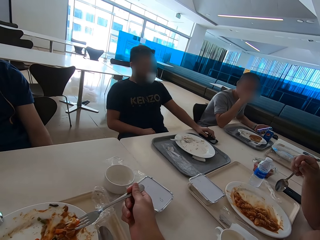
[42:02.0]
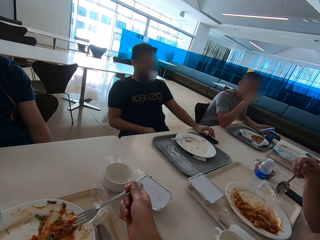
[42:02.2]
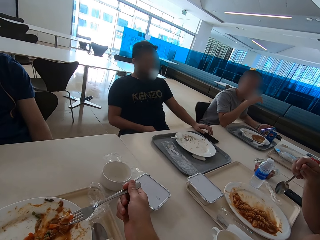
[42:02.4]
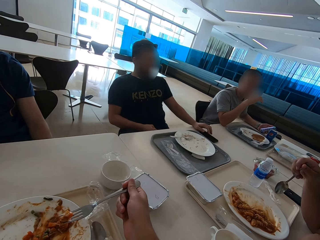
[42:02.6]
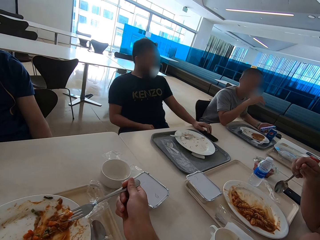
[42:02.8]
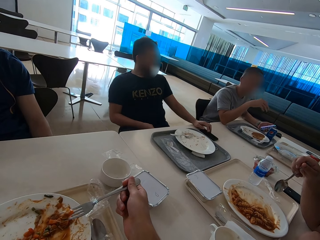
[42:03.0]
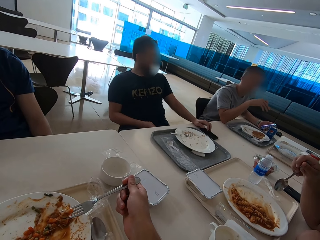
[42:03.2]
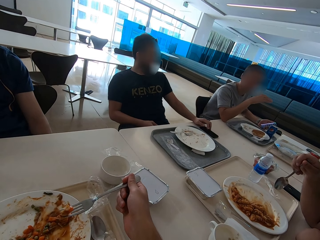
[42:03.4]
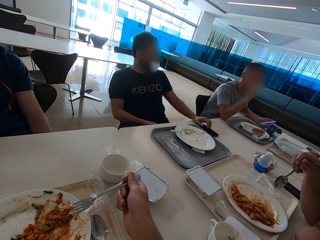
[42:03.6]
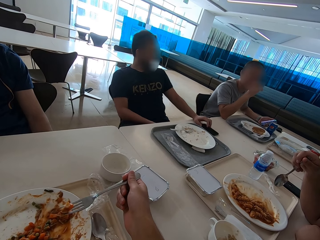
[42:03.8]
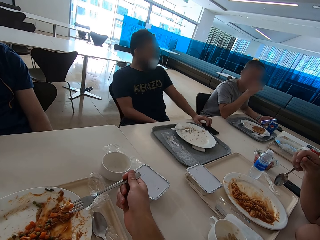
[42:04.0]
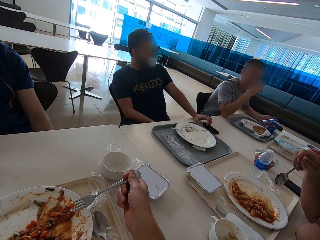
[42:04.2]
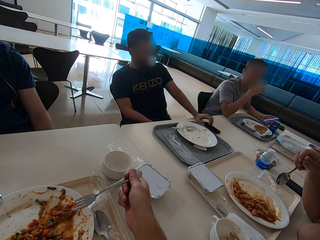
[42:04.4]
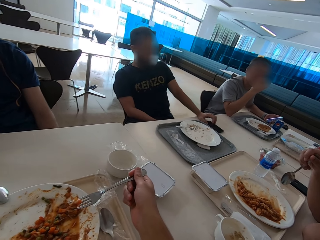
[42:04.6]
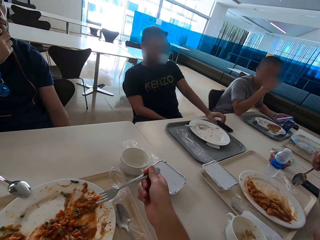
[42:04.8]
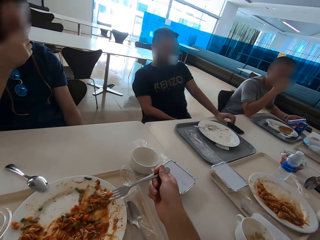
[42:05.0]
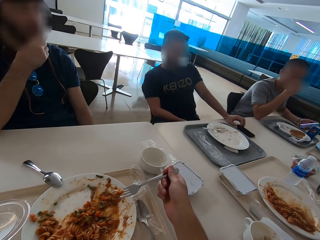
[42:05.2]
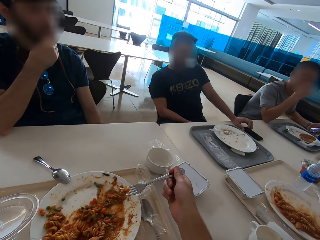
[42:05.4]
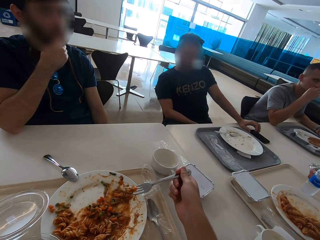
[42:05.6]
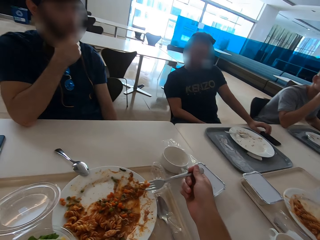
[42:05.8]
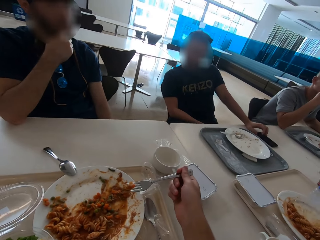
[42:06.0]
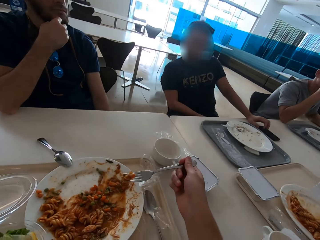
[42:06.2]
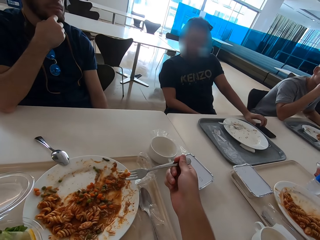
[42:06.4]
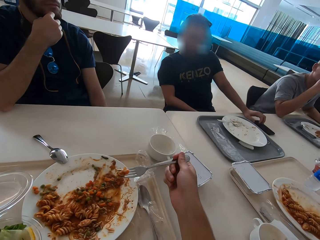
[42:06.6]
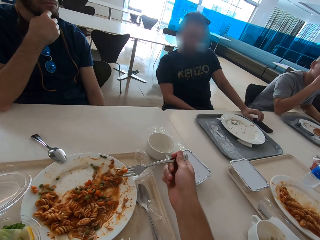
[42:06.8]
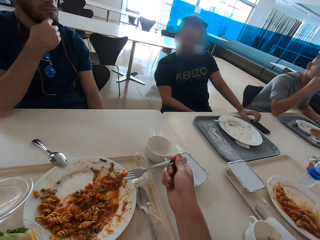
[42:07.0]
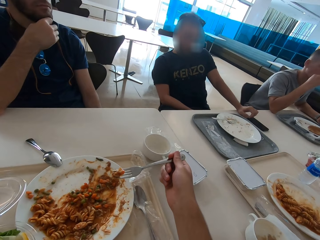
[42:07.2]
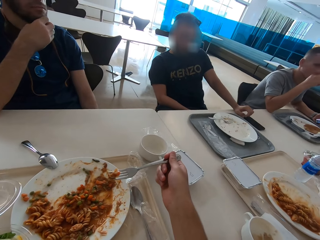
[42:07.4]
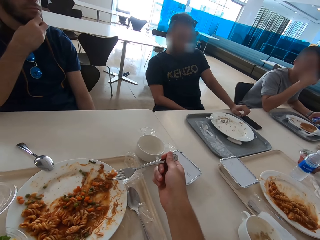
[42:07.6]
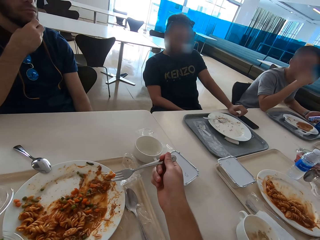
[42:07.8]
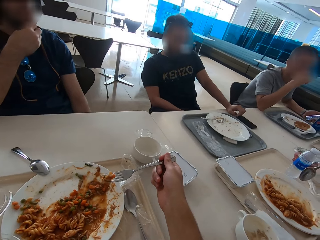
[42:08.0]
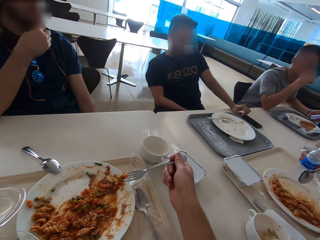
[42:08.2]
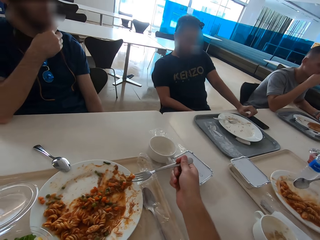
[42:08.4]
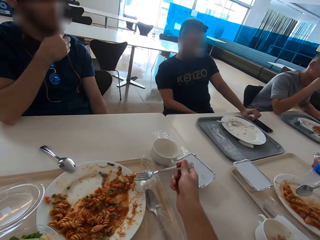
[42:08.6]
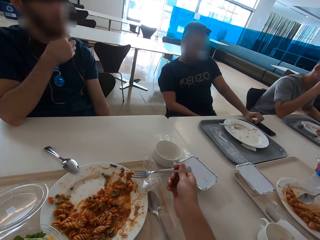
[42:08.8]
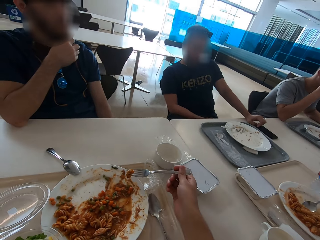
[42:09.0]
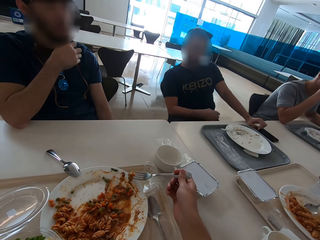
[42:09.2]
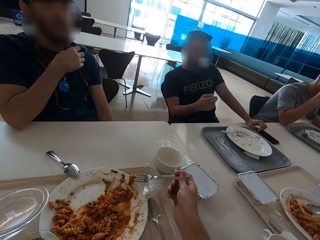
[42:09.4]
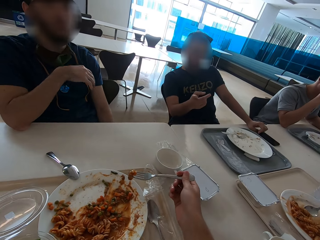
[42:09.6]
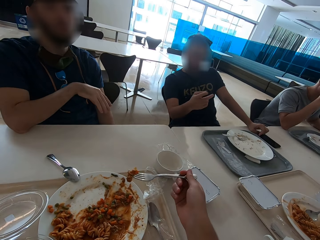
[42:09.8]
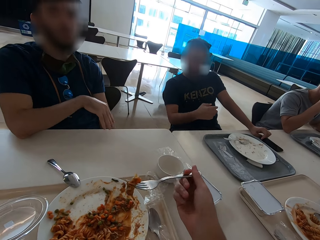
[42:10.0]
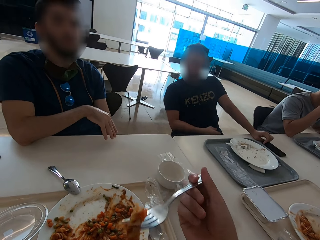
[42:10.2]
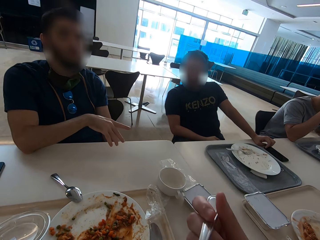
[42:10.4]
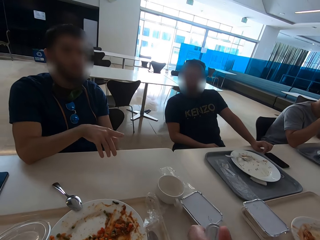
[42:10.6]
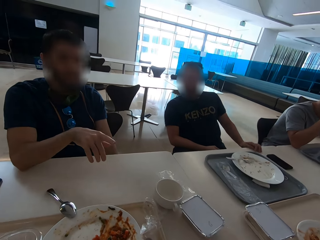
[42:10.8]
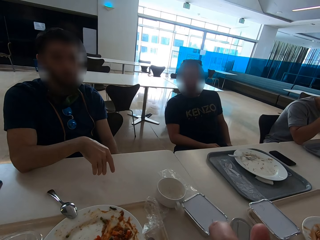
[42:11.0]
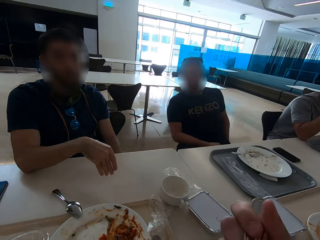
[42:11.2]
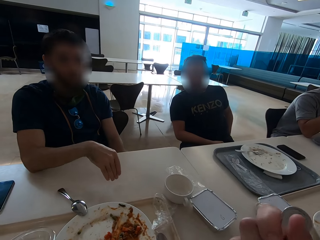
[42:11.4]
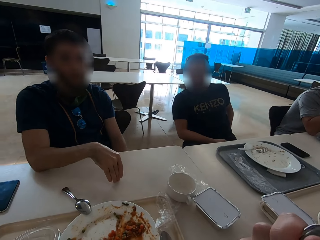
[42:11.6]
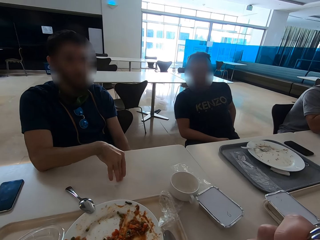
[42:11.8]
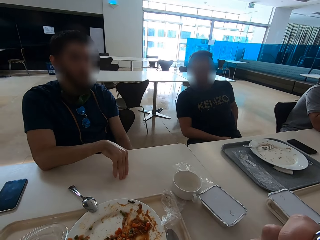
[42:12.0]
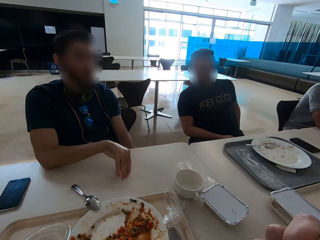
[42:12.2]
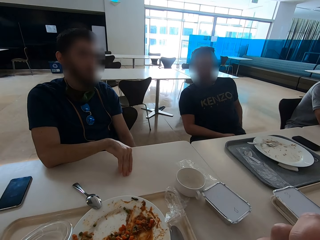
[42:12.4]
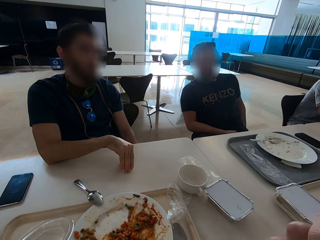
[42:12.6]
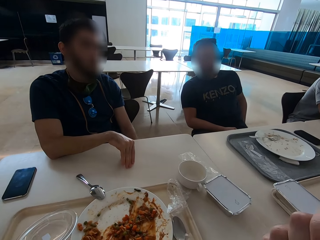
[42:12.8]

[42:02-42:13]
A man puts a phone on the table. Another man speaks with gestures. A third man touches his beard. The first man speaks with gestures. The camera wearer eats. The third man speaks with gestures.

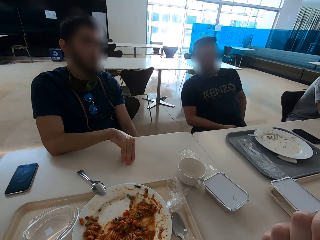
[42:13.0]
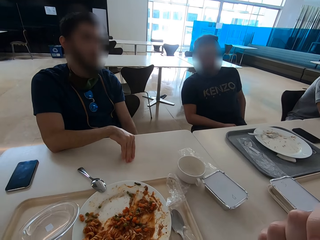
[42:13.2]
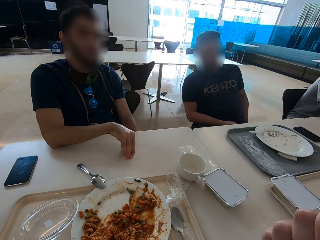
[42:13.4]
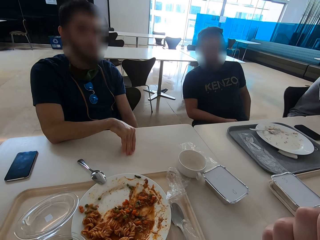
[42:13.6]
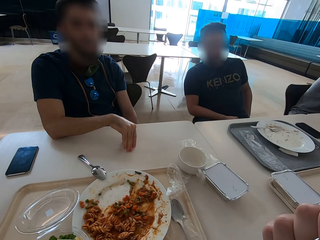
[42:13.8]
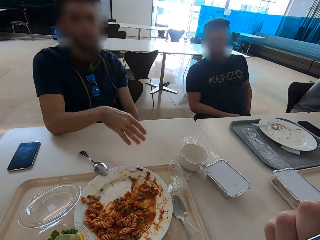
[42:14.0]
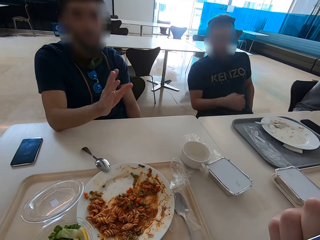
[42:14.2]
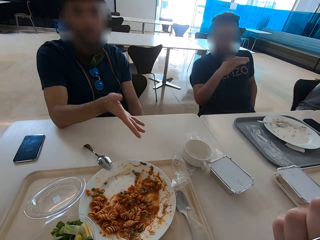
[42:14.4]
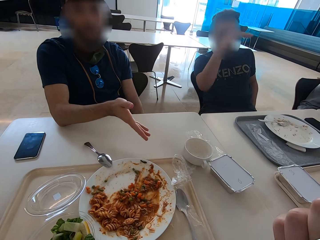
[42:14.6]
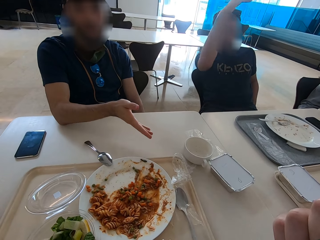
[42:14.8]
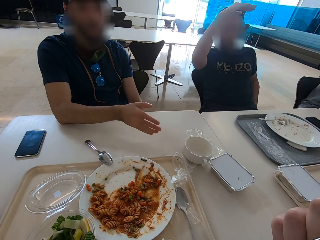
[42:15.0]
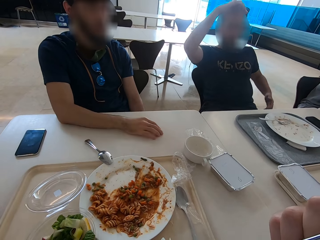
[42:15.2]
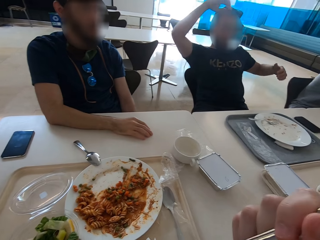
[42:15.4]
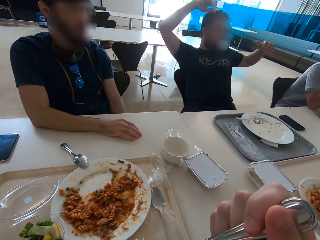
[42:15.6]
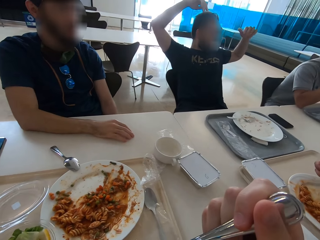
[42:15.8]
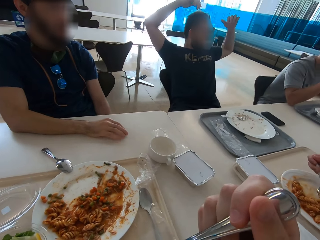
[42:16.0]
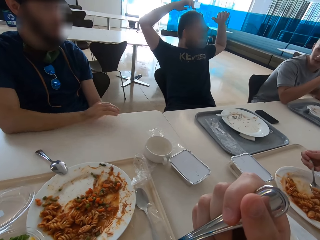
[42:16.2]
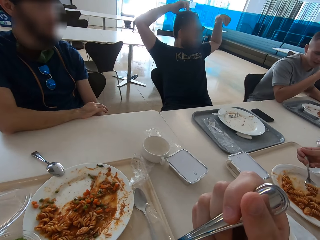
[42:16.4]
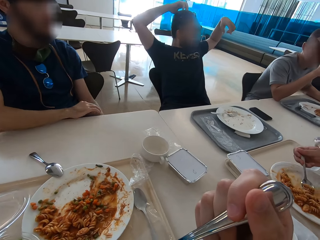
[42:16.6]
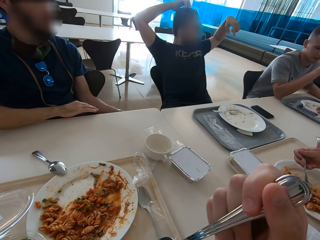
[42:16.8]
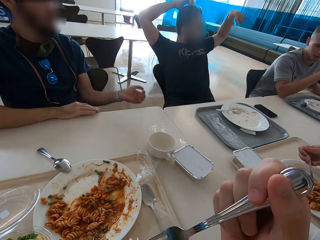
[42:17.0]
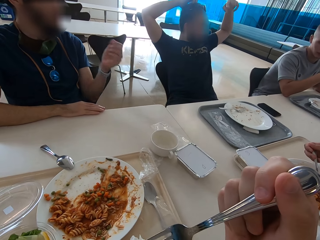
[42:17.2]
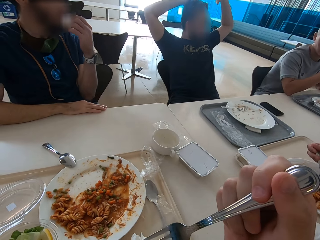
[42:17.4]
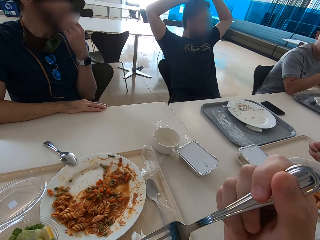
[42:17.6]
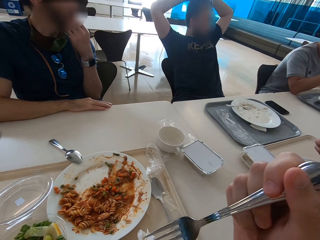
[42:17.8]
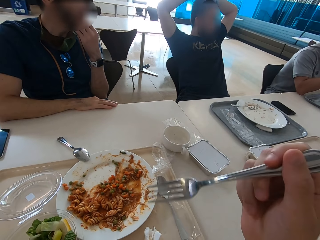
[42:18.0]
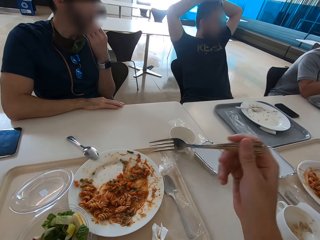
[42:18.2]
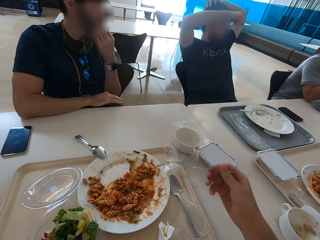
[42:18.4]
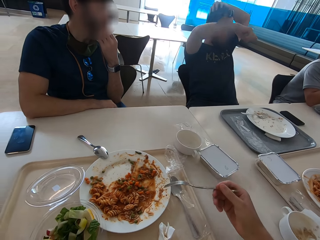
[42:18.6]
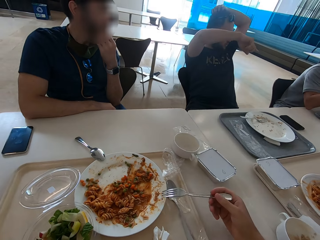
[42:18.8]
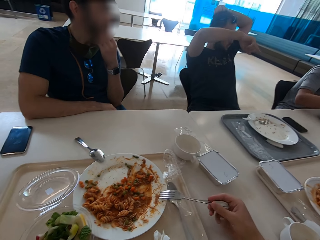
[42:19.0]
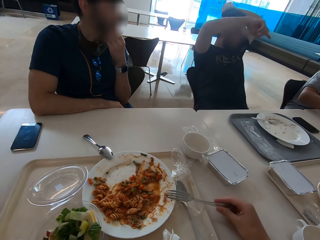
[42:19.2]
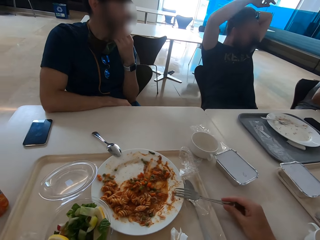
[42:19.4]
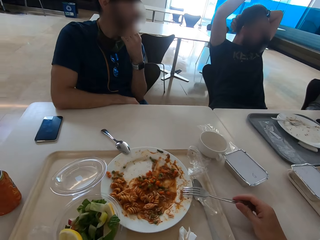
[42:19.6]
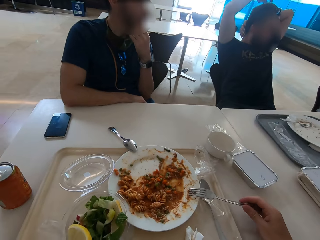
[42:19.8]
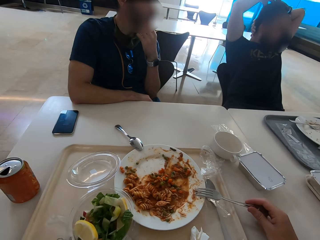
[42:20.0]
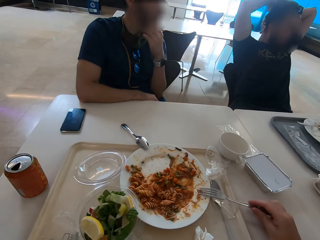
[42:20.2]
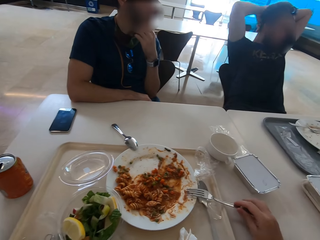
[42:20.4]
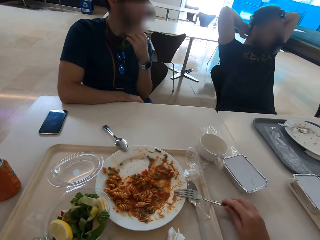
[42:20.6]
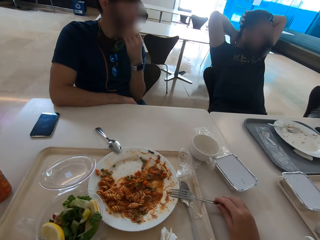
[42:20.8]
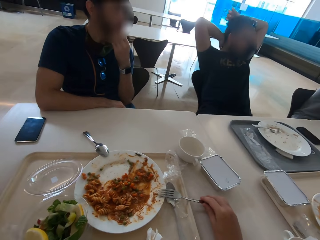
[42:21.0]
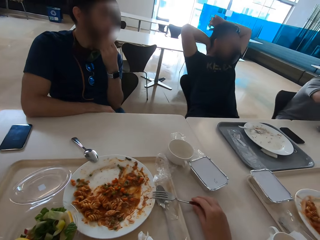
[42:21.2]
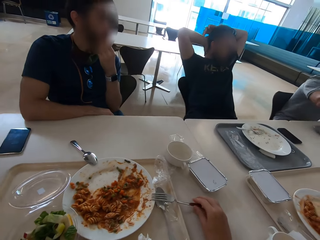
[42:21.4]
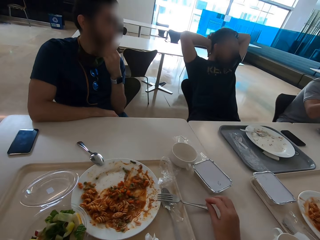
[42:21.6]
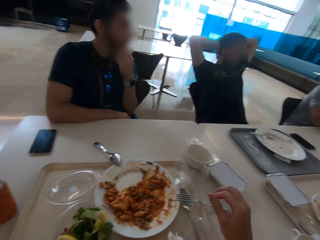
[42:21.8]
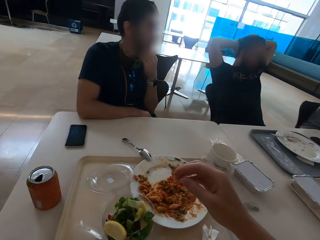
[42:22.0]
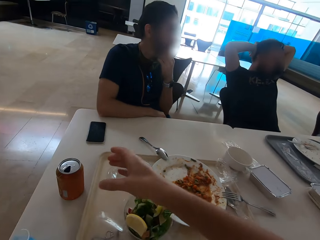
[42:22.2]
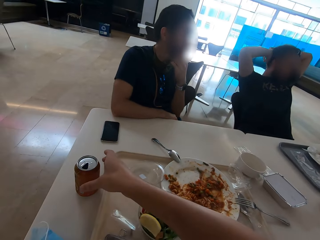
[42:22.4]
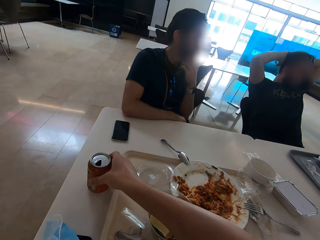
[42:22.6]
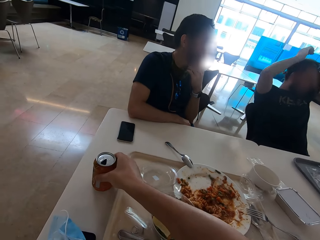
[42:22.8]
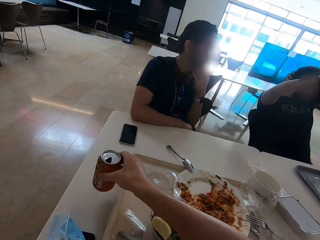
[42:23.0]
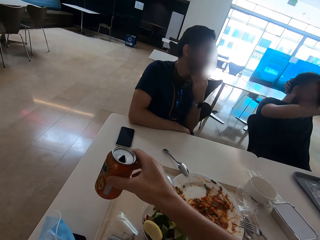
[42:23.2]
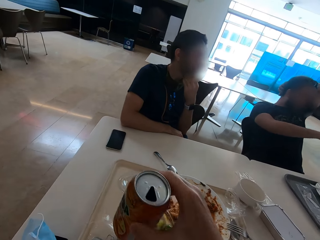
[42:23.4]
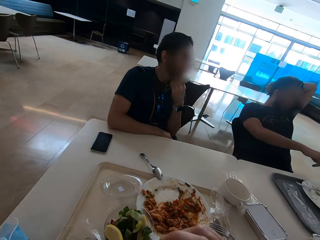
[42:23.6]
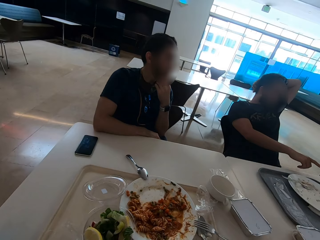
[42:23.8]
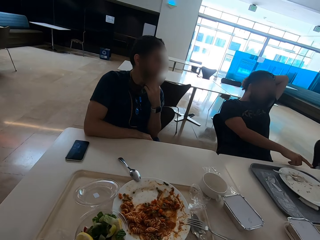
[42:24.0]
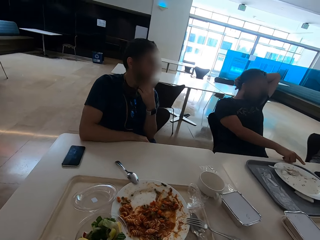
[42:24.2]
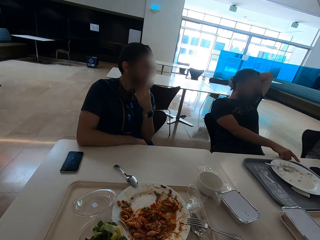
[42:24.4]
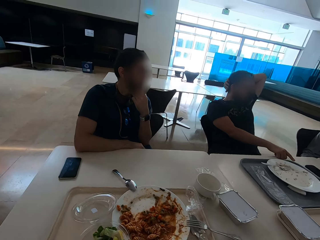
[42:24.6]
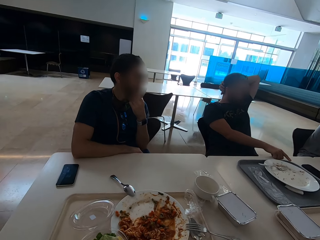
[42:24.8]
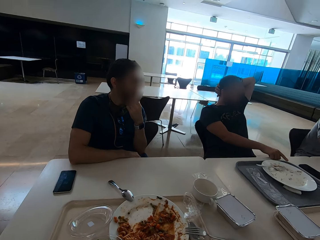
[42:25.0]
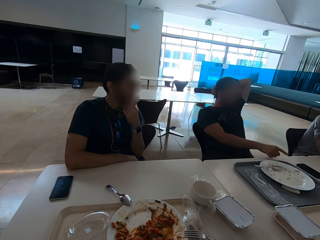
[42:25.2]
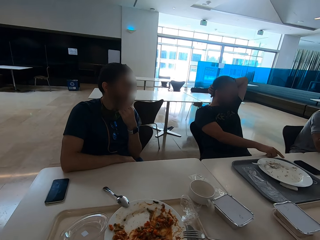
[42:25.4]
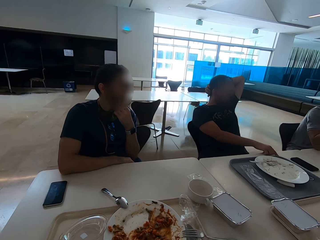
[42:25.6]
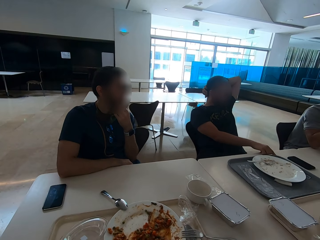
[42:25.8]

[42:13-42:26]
A person uses hand gestures. Another person raises hands. A man scratches his head. Another man touches his beard. The camera wearer puts a fork on the plate. They drink soda. They pick up a soda can.
